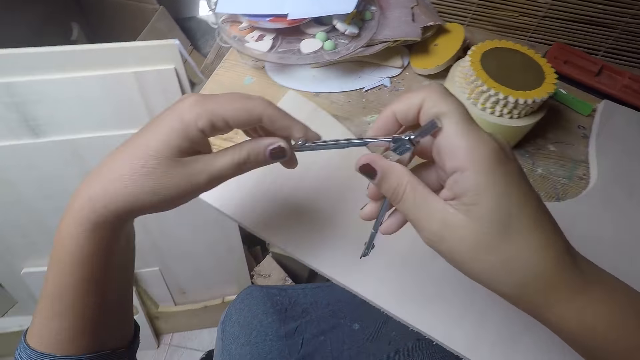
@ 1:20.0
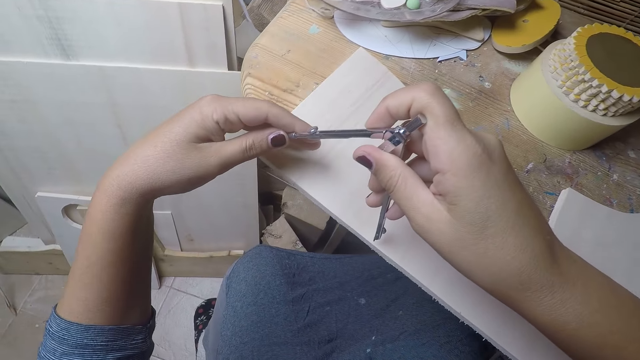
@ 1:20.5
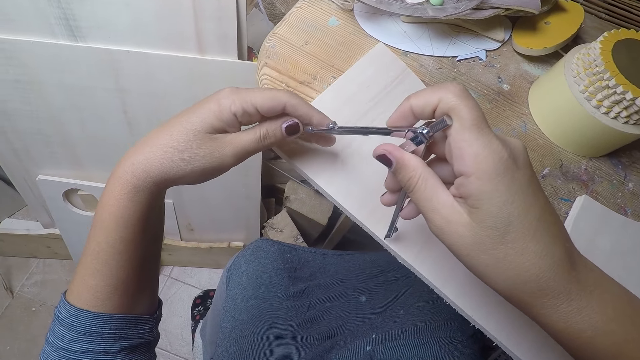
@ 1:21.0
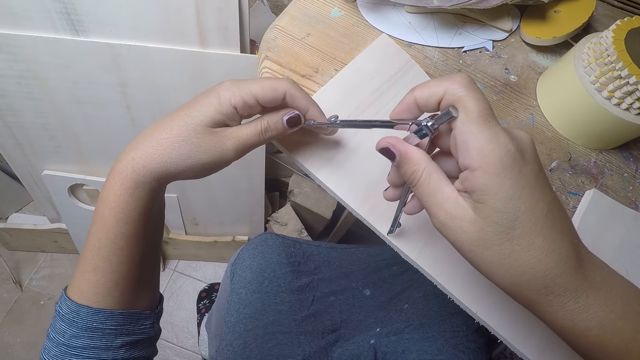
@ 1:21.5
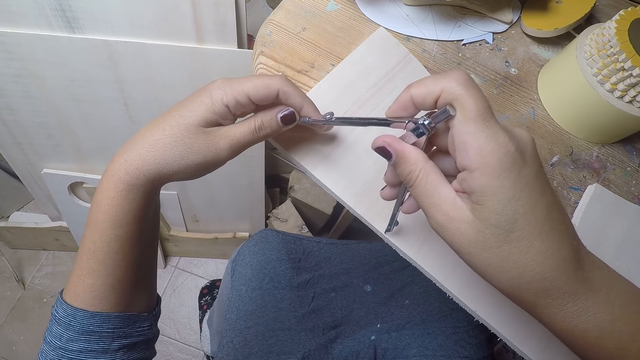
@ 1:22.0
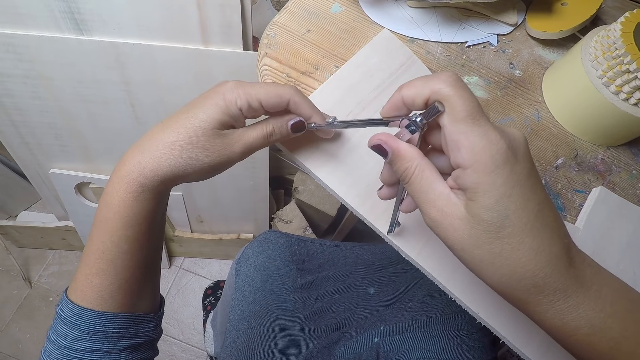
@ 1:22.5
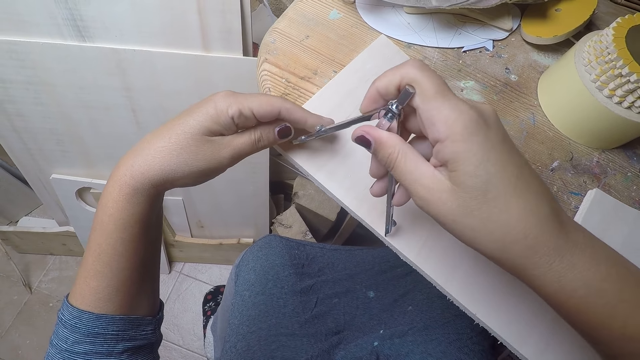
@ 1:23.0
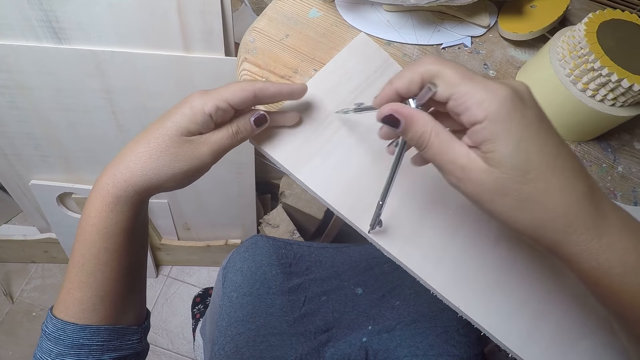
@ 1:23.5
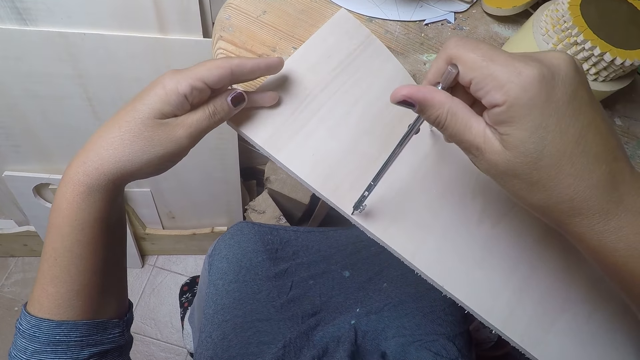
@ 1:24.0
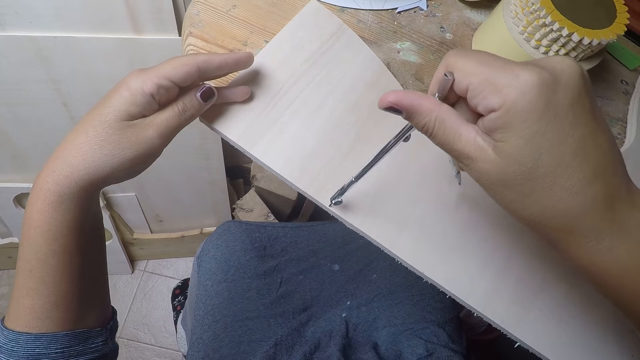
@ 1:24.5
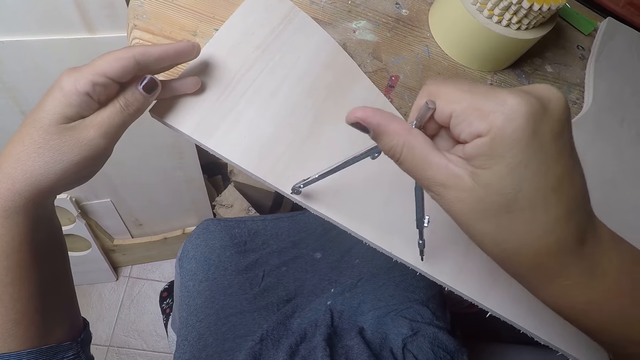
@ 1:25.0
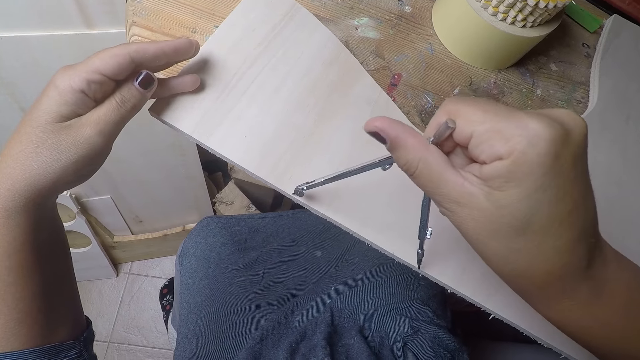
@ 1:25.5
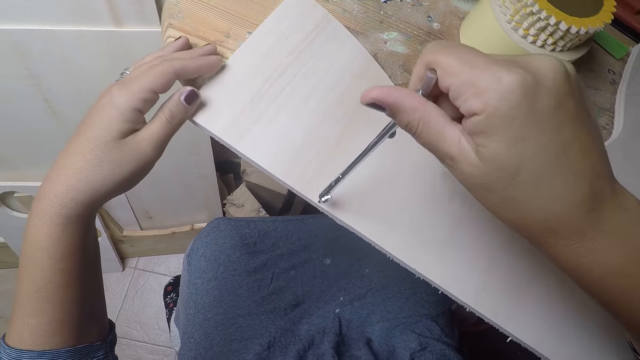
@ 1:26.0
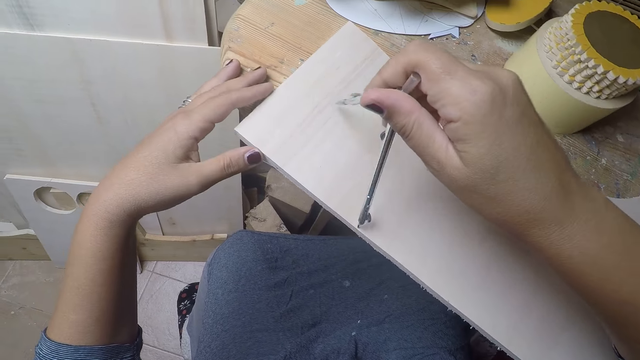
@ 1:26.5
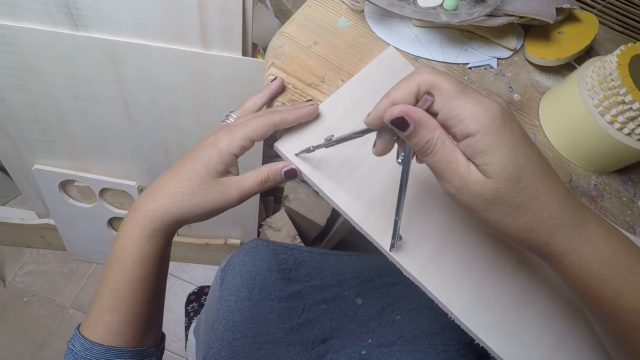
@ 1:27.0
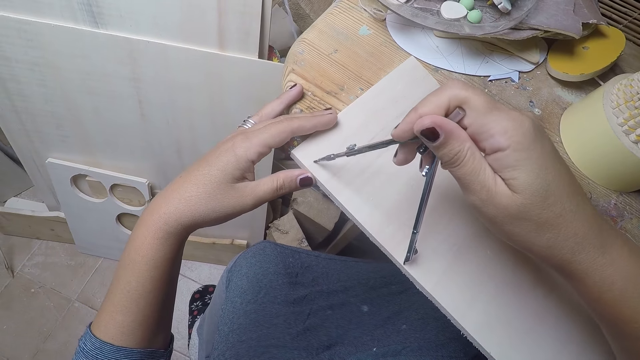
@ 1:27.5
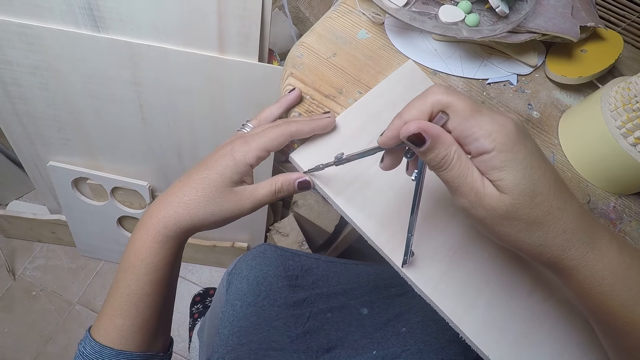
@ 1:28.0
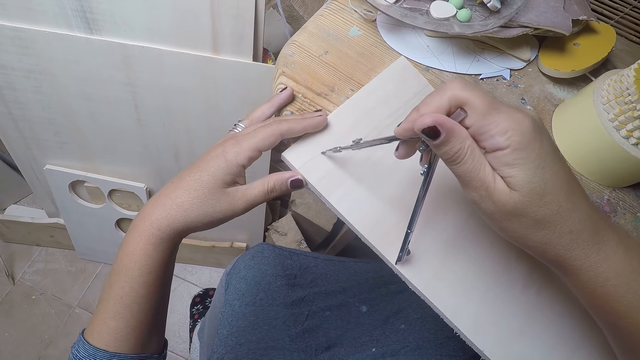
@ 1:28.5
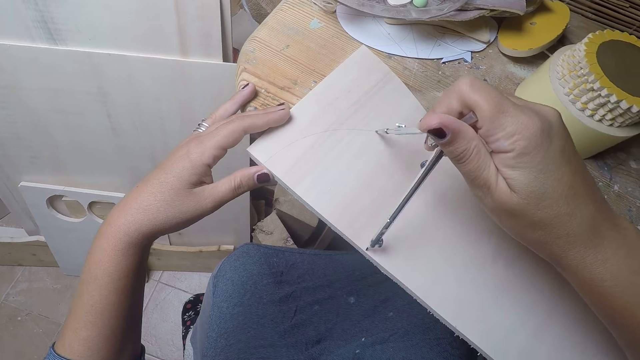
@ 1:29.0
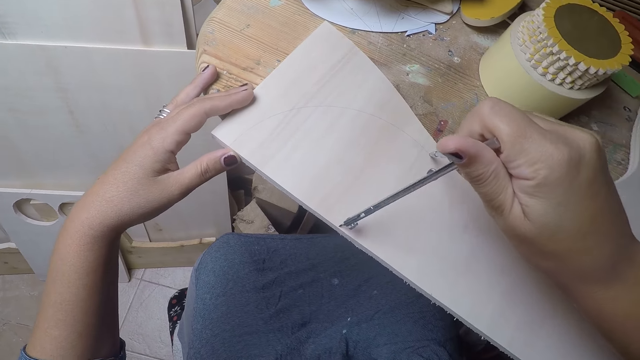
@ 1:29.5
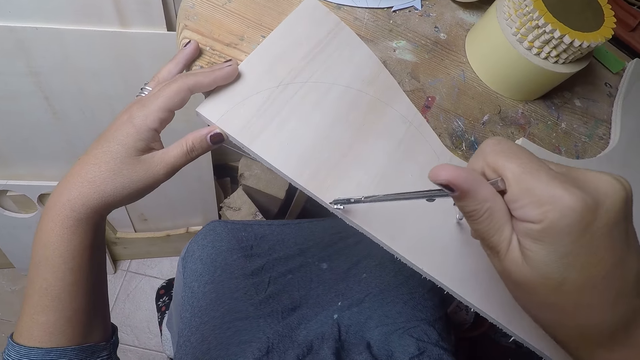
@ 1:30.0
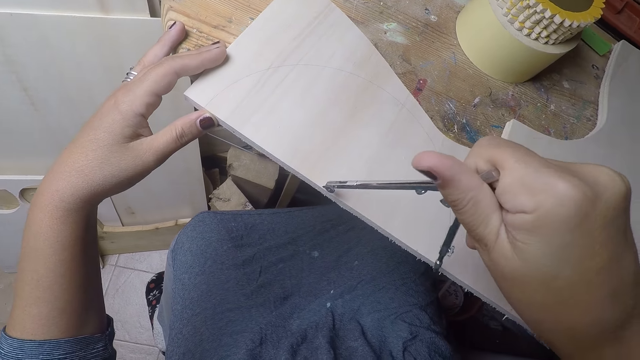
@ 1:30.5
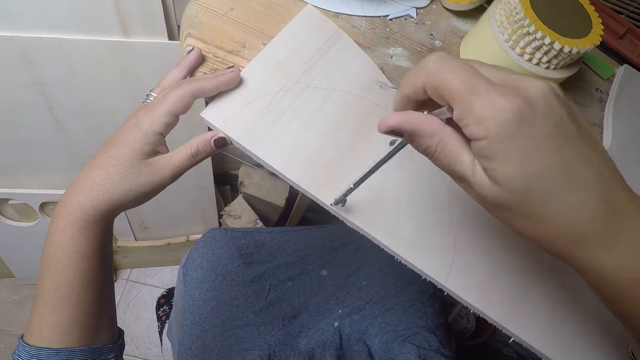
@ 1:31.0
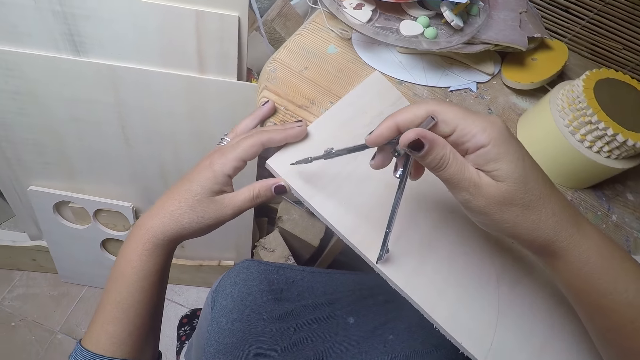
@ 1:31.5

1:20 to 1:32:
The camera wearer picks a compass from the box. She sets the compass on the plywood with both hands. She uses the compass on the plywood with her right hand. She draws on the piece of wood.

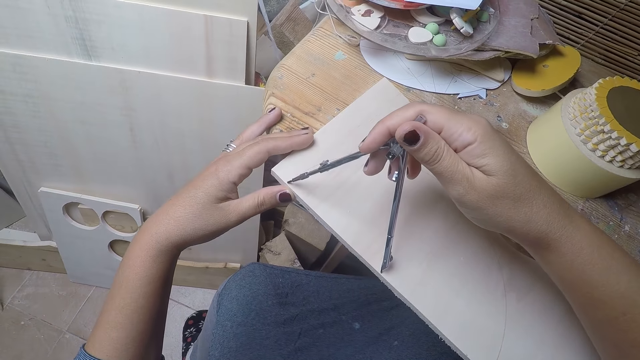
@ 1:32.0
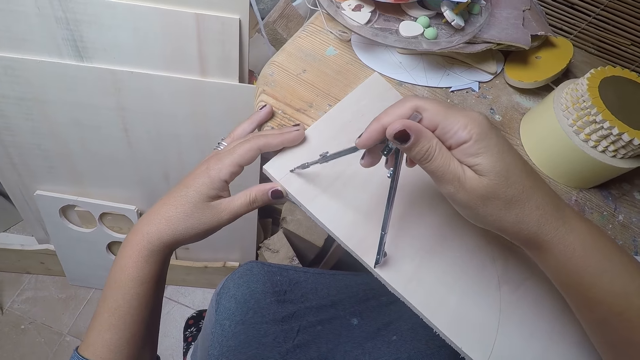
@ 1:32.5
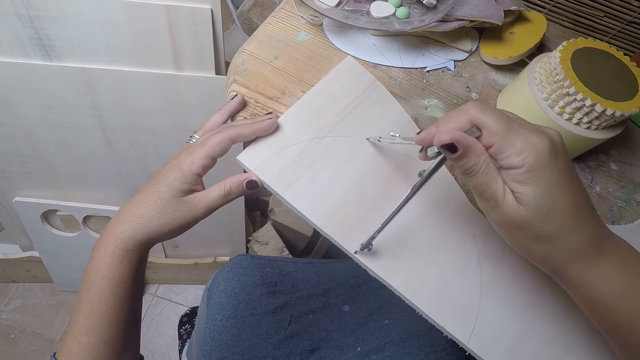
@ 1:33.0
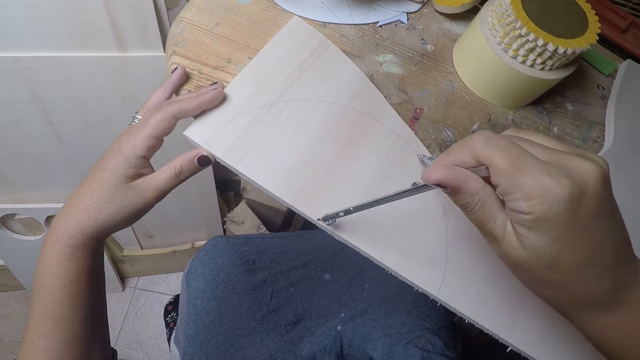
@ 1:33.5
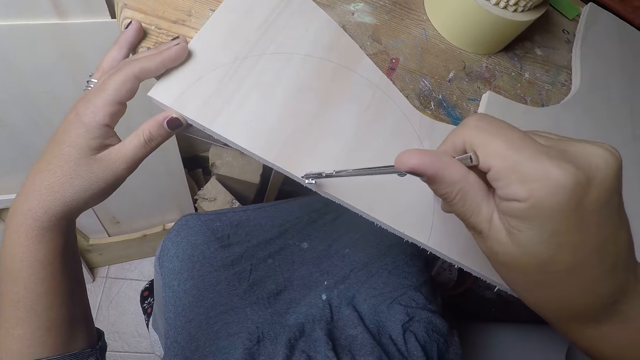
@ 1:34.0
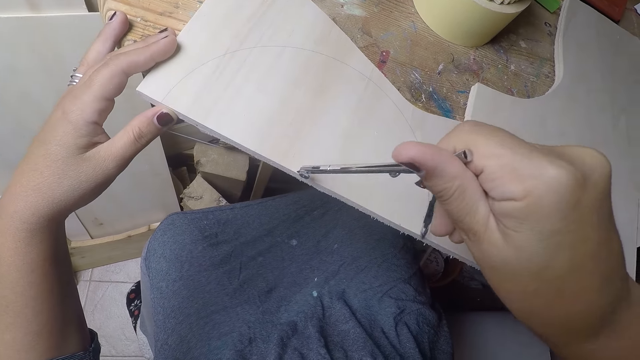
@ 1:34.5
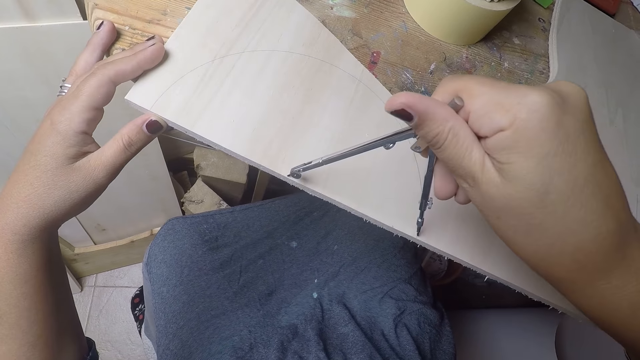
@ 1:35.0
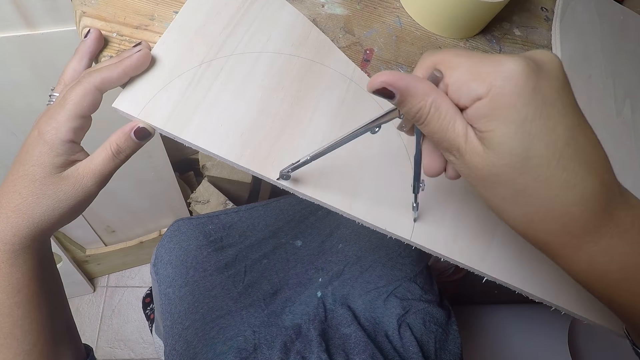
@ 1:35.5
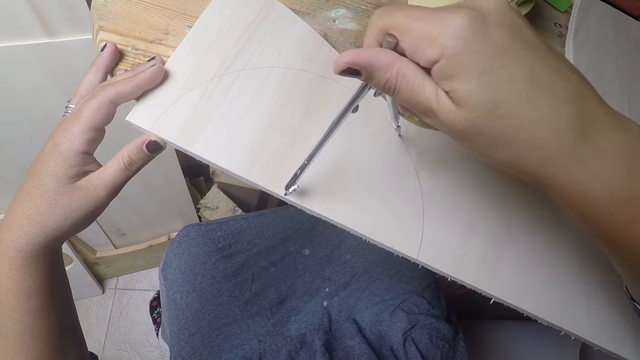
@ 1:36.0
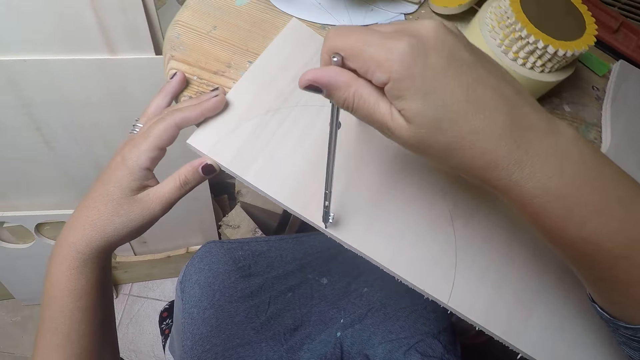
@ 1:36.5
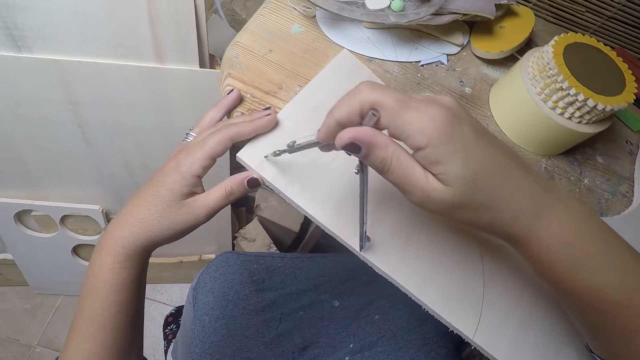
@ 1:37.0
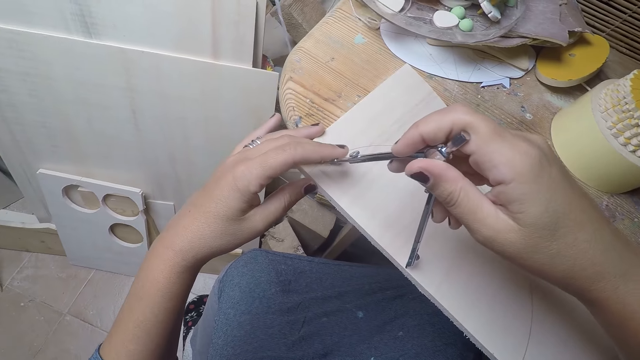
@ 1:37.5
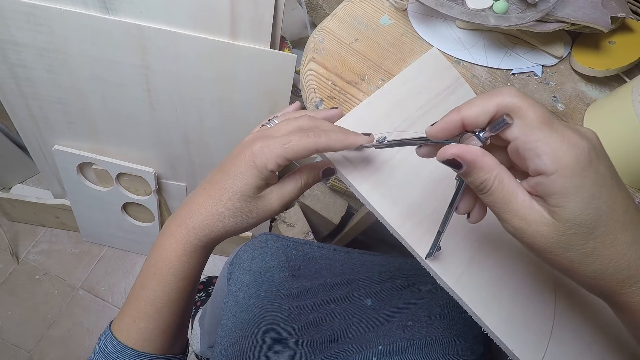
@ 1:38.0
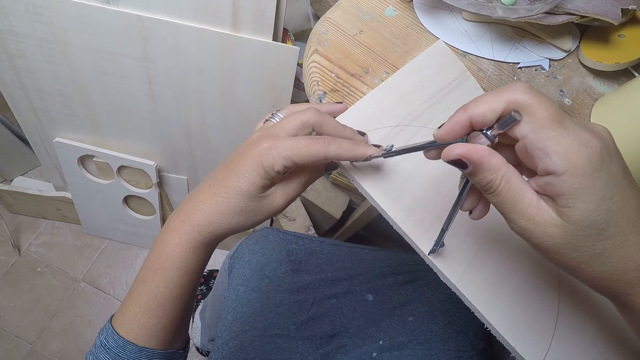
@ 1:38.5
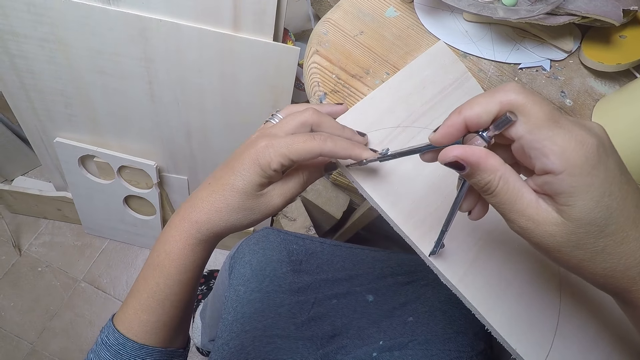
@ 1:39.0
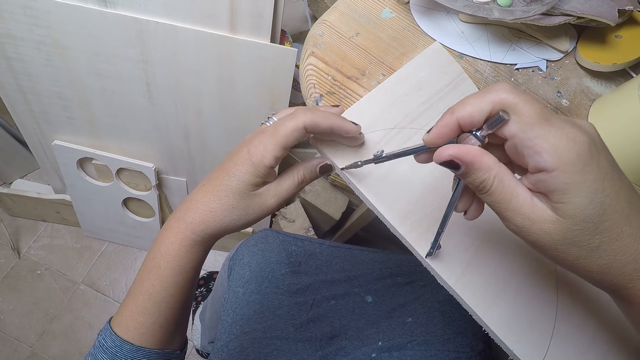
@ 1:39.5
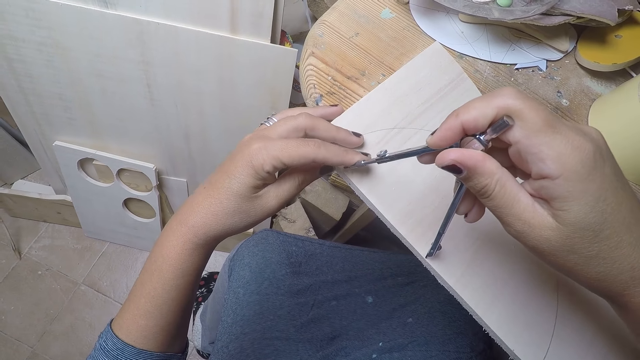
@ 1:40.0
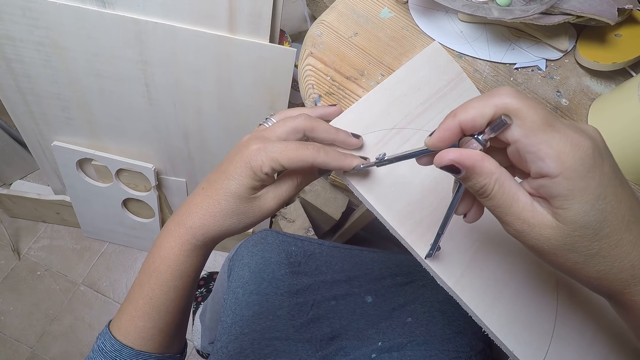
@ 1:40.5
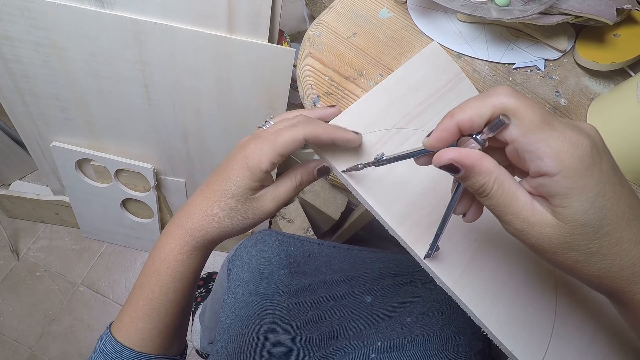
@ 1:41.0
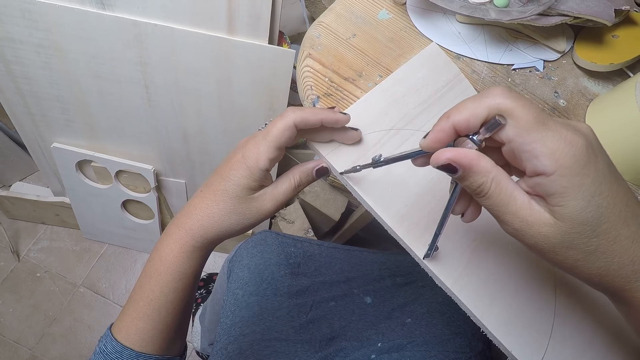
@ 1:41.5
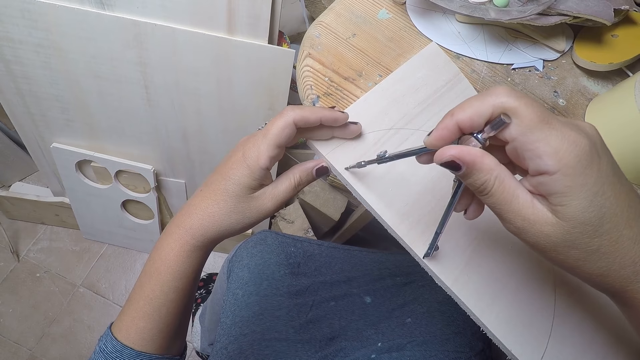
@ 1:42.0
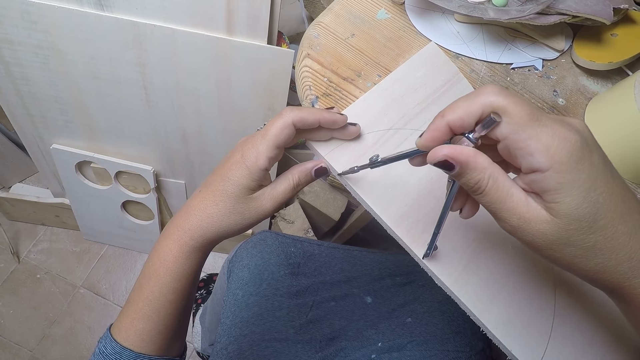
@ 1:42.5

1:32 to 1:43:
The camera wearer adjusts the compass tip with her left hand. She reduces the radius of the compass.
